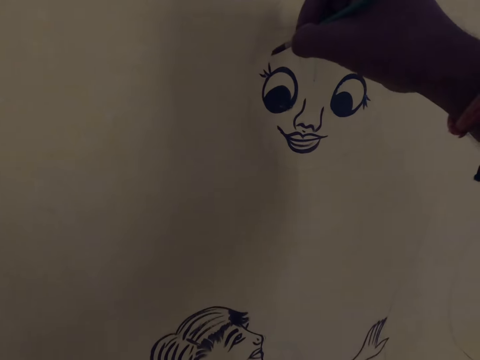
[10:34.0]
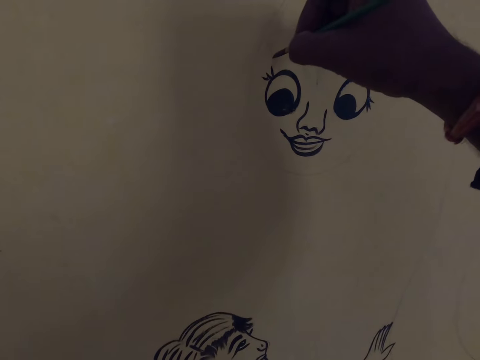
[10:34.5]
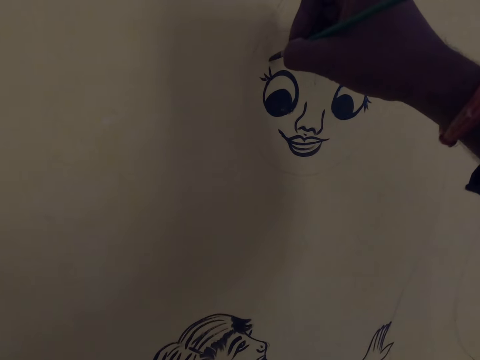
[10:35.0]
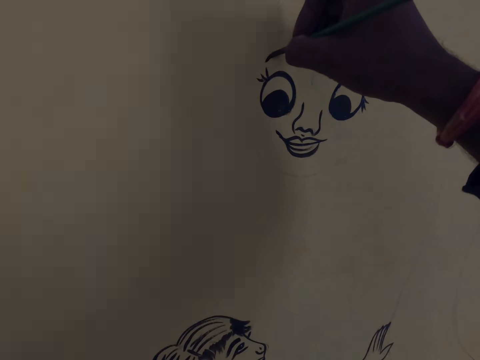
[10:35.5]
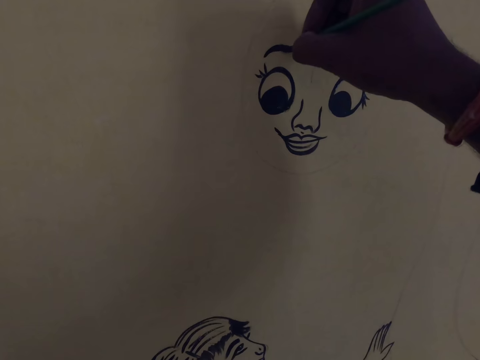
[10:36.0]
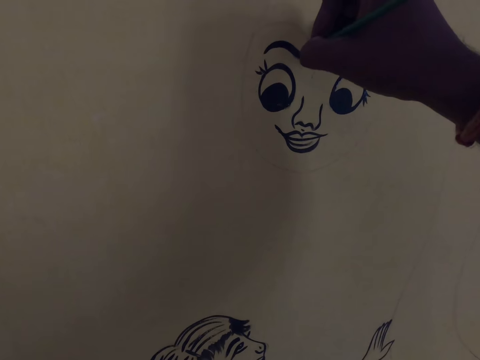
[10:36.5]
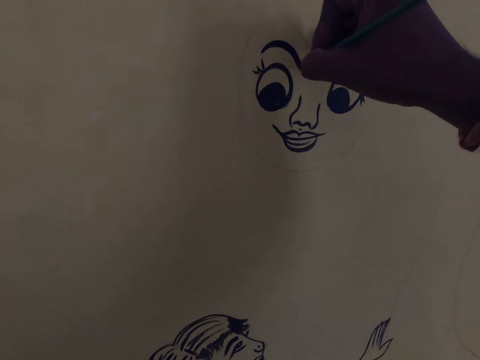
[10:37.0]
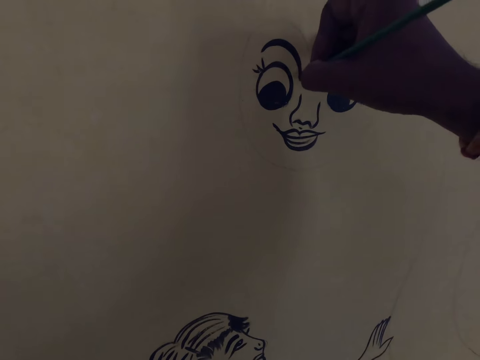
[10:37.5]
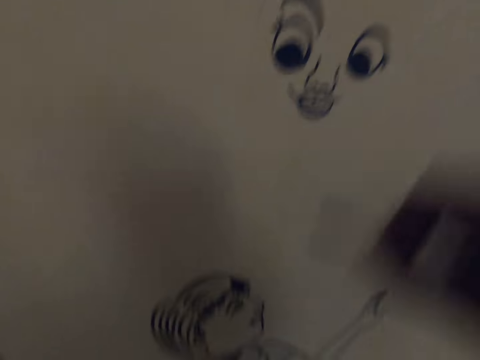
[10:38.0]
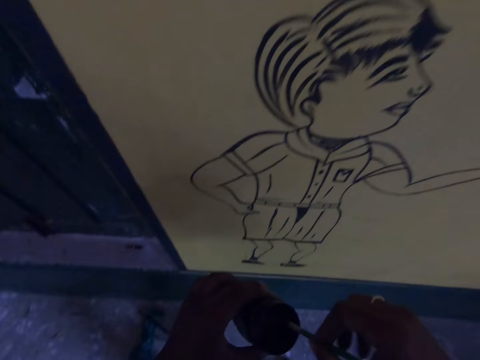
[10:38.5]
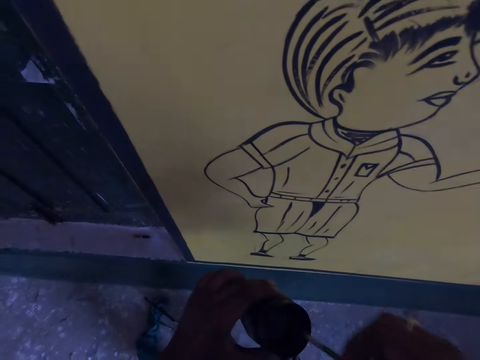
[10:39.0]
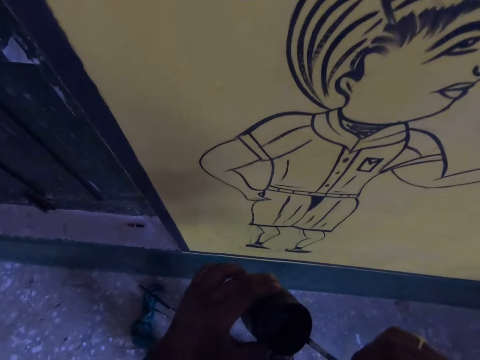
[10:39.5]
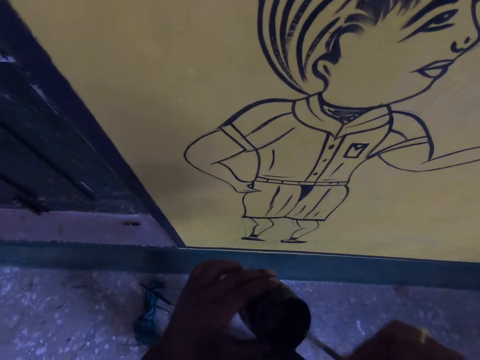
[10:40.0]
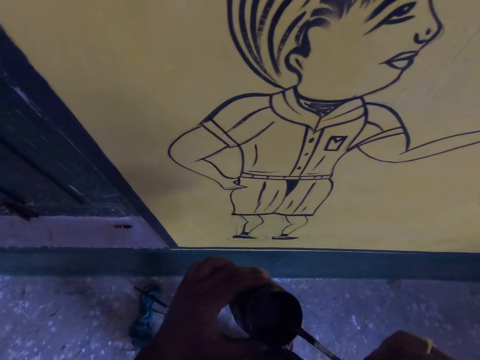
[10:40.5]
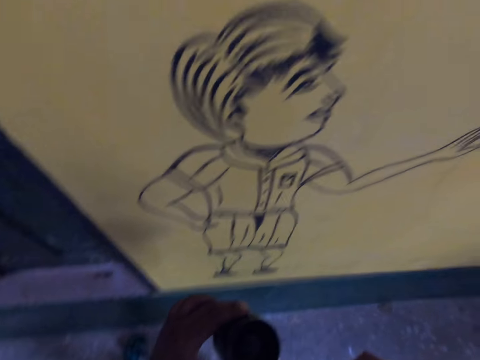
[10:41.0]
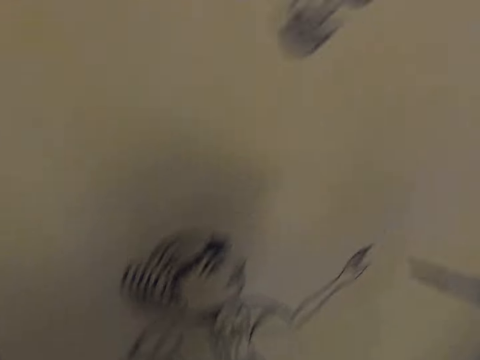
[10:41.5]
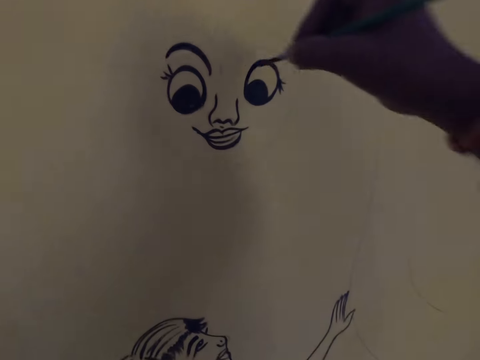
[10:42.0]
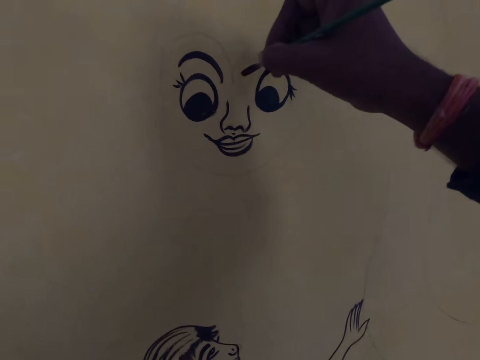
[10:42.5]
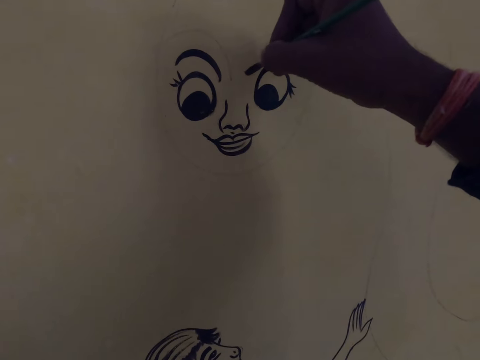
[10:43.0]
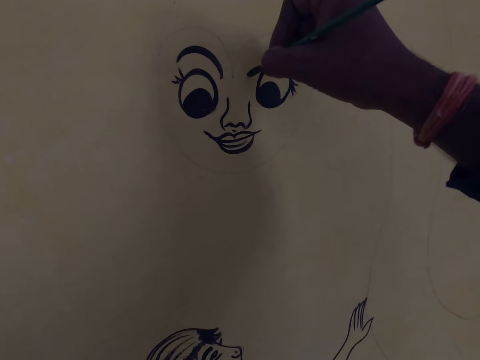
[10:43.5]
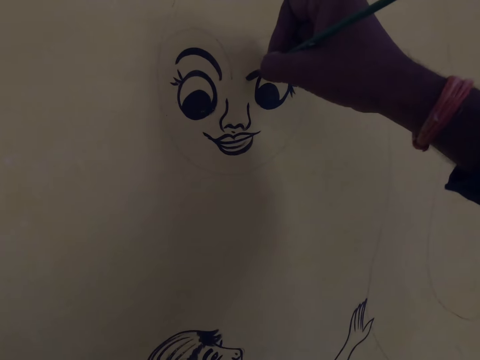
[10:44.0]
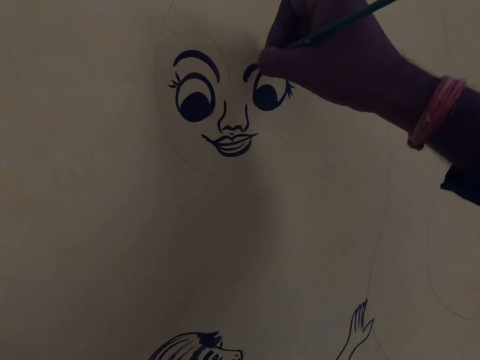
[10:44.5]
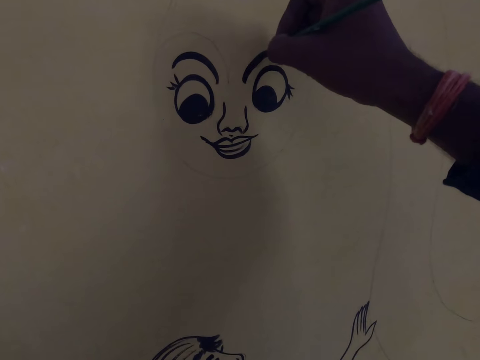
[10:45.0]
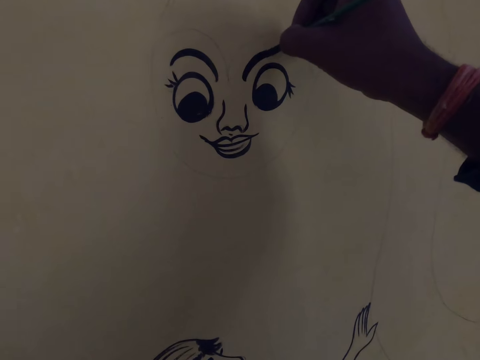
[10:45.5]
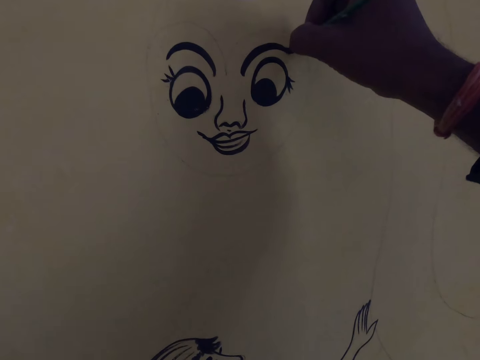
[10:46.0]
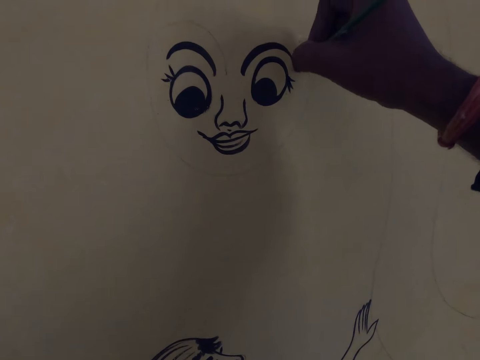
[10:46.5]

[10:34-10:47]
The camera wearer draws with a brush and ink. They dip the drawing brush into the paint container. They draw on the wall with the drawing brush and ink.

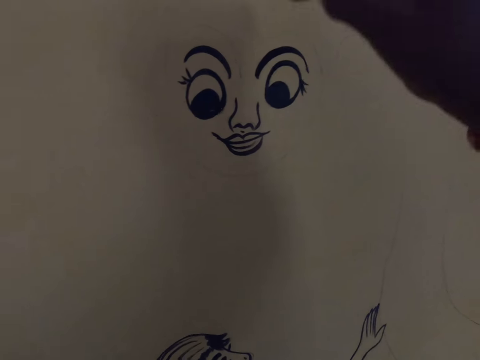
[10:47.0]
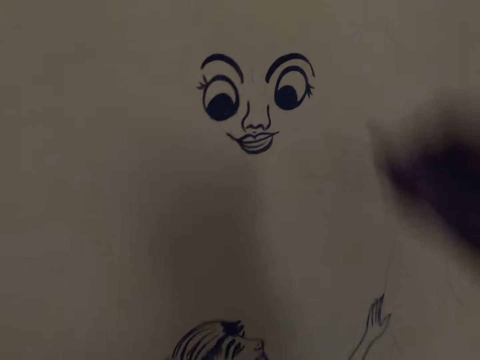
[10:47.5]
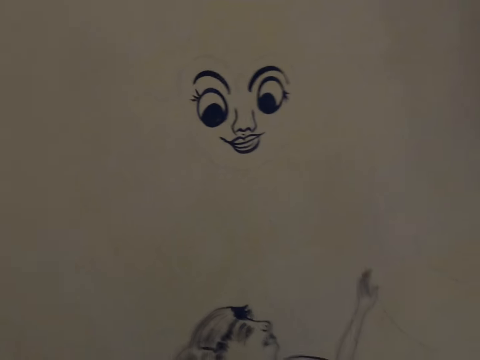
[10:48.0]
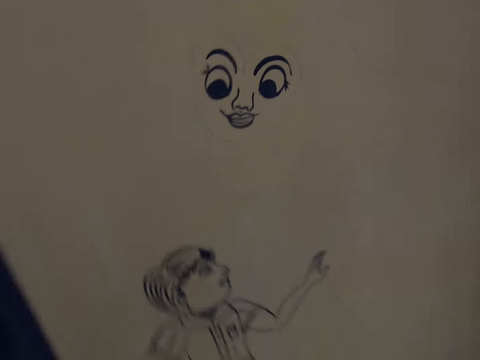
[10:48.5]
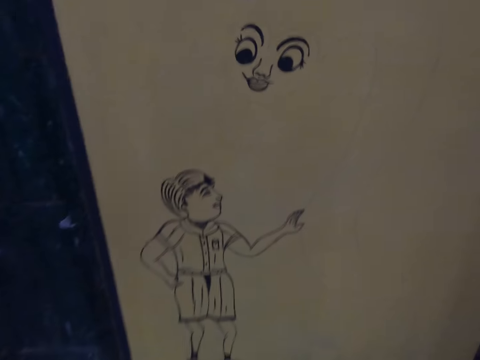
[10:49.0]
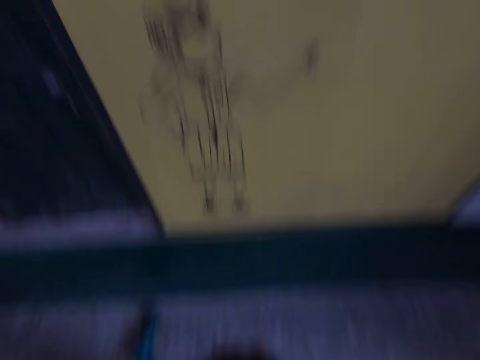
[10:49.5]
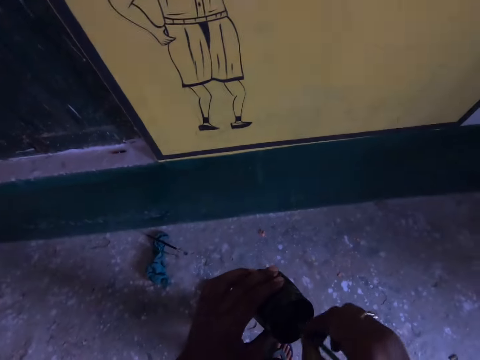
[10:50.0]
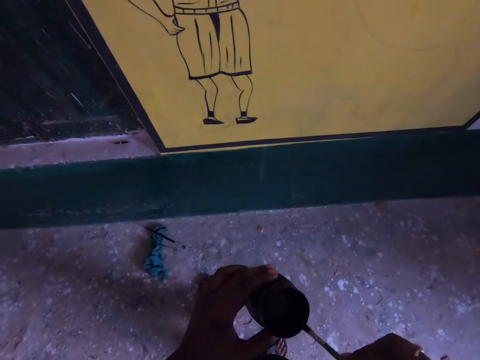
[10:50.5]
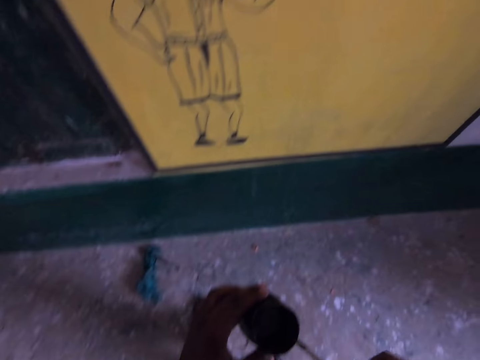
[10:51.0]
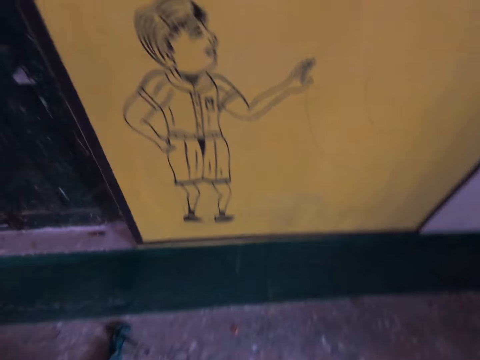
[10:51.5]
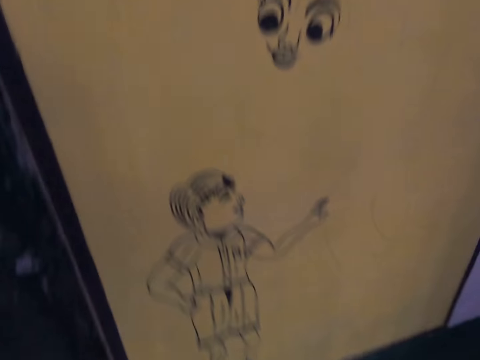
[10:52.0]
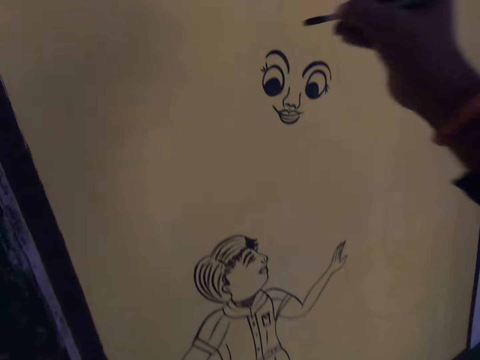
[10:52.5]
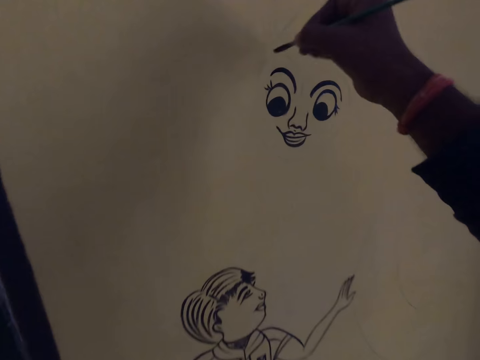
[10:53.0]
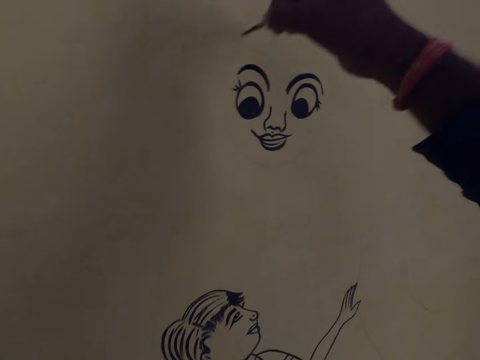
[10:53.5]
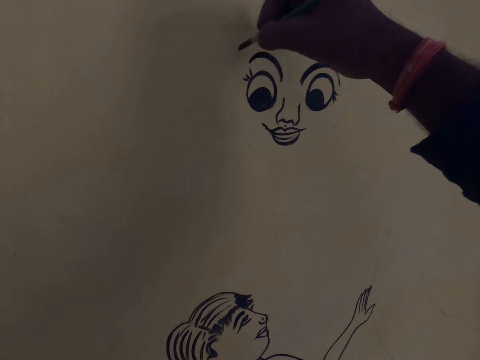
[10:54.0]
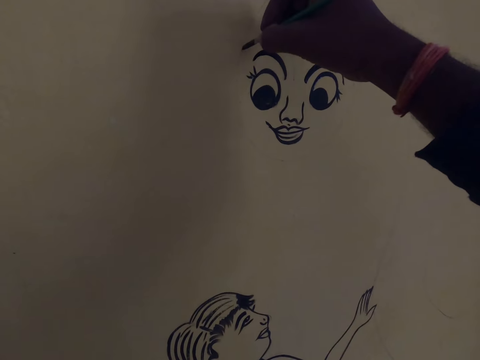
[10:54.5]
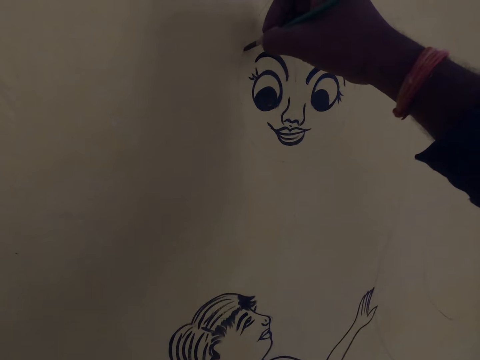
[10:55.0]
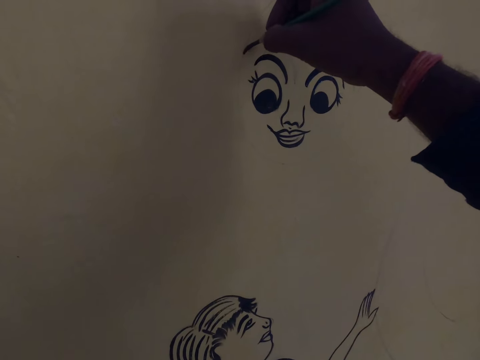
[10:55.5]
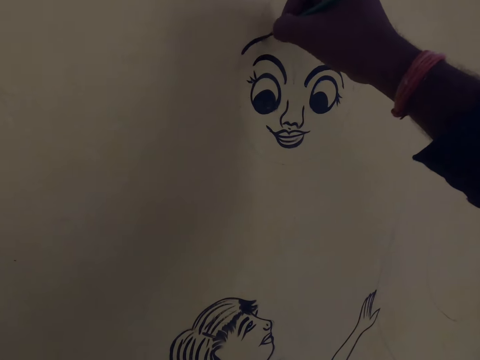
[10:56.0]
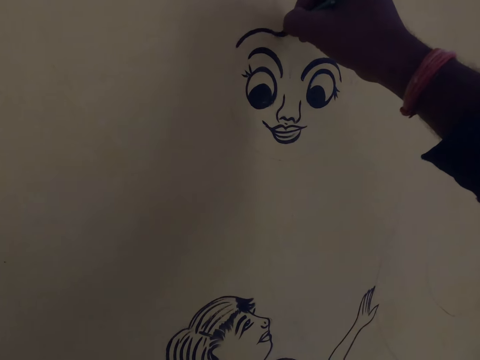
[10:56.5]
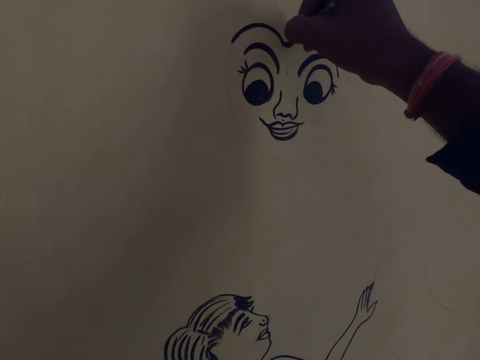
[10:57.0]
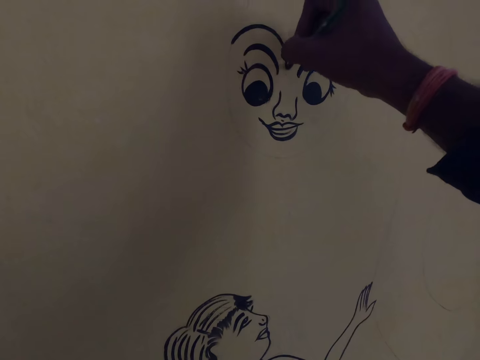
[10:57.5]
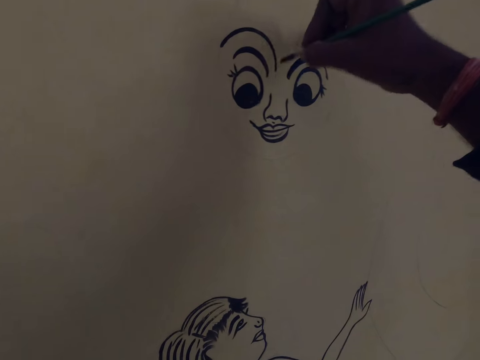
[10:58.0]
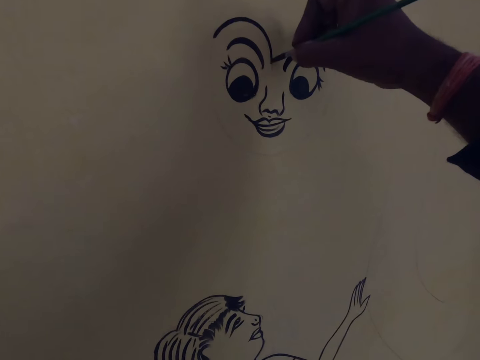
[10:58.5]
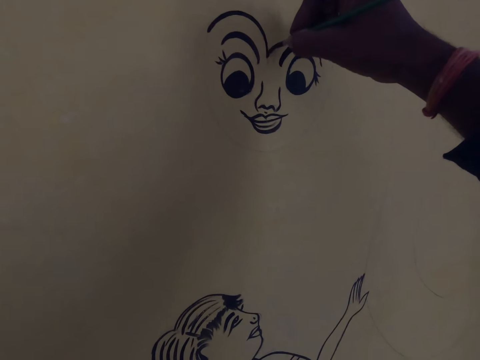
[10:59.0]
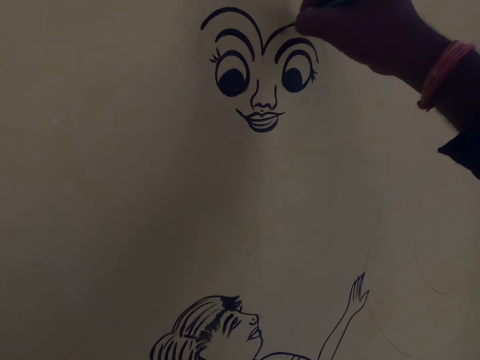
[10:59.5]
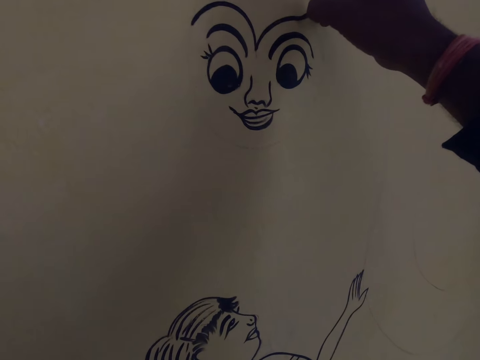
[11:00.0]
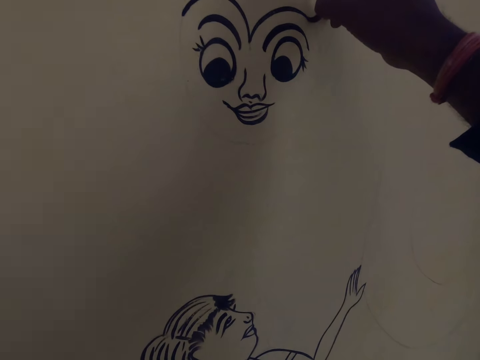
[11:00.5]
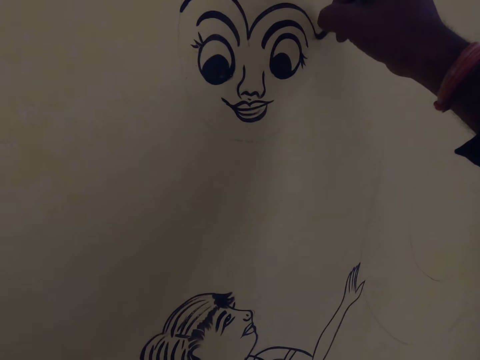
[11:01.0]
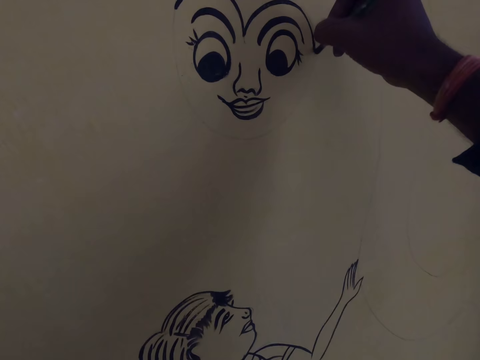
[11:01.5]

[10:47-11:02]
The camera wearer dips the drawing brush into the paint container. They draw on the wall with the drawing brush and ink.
